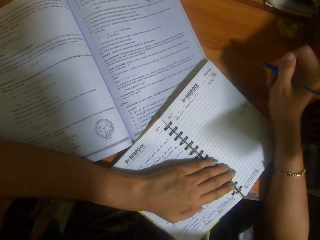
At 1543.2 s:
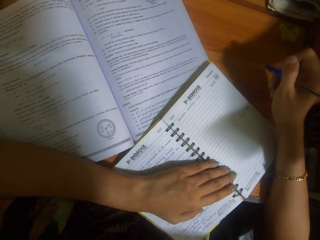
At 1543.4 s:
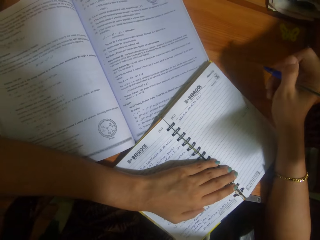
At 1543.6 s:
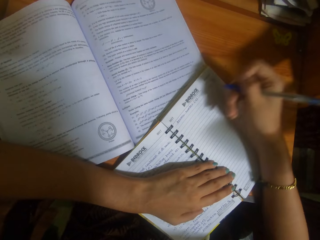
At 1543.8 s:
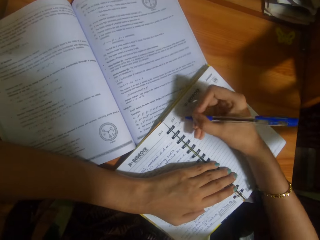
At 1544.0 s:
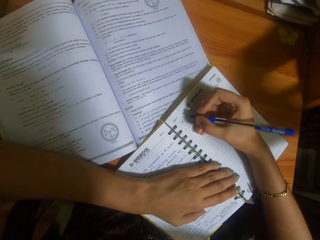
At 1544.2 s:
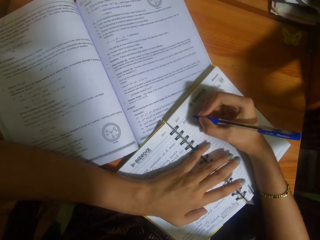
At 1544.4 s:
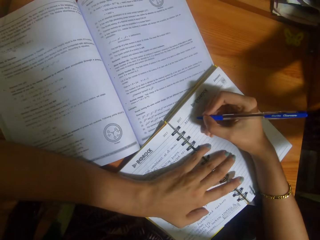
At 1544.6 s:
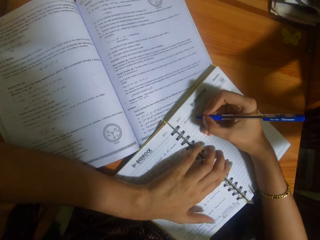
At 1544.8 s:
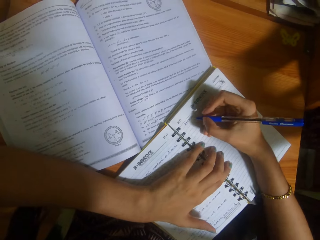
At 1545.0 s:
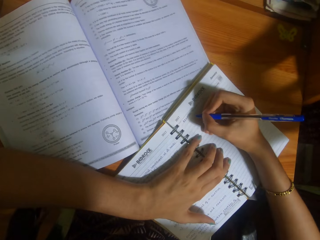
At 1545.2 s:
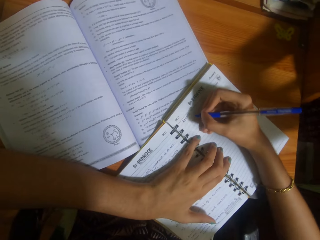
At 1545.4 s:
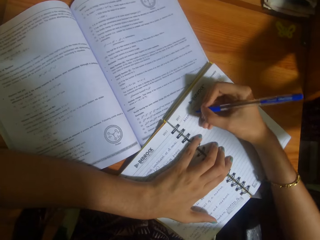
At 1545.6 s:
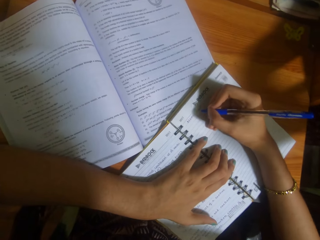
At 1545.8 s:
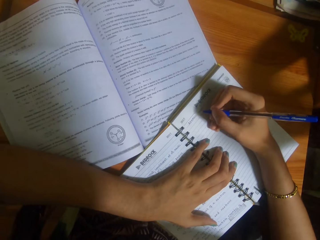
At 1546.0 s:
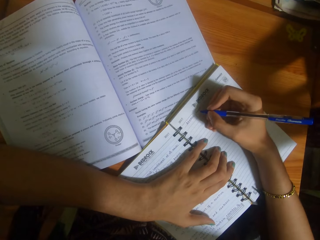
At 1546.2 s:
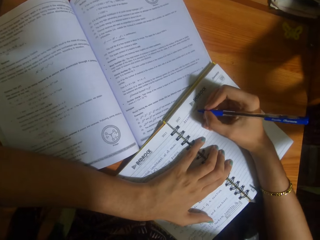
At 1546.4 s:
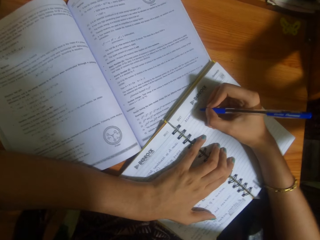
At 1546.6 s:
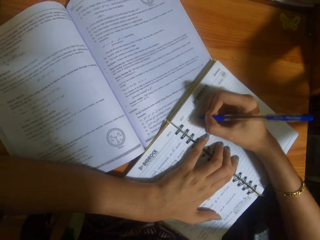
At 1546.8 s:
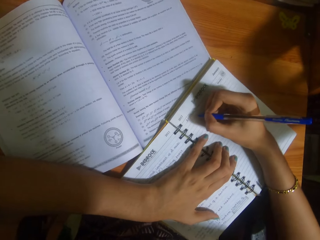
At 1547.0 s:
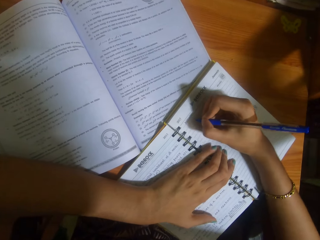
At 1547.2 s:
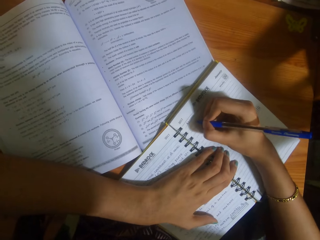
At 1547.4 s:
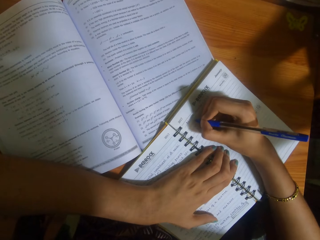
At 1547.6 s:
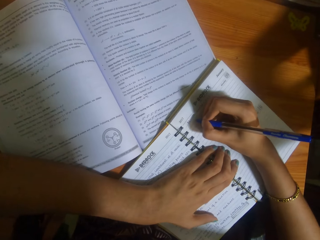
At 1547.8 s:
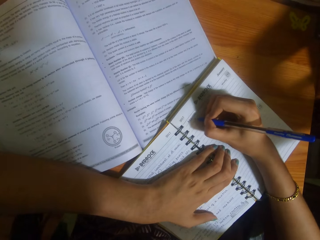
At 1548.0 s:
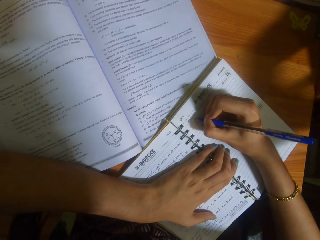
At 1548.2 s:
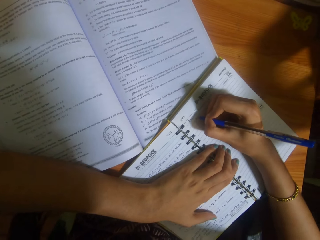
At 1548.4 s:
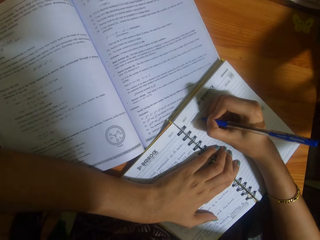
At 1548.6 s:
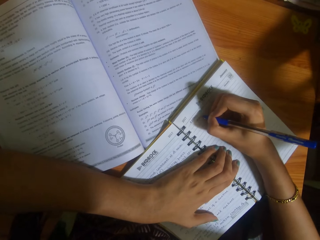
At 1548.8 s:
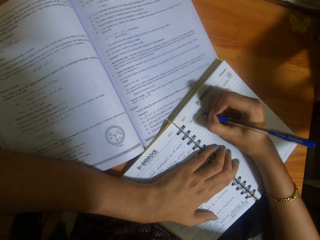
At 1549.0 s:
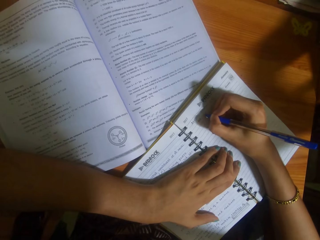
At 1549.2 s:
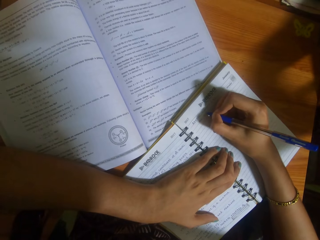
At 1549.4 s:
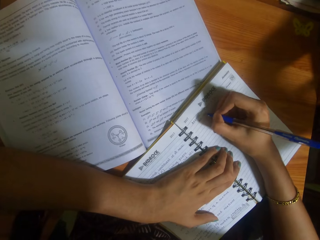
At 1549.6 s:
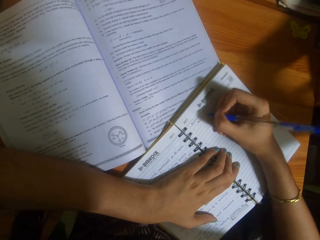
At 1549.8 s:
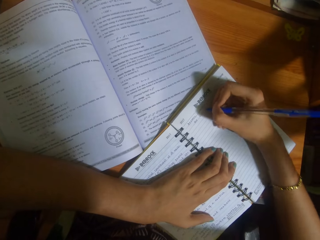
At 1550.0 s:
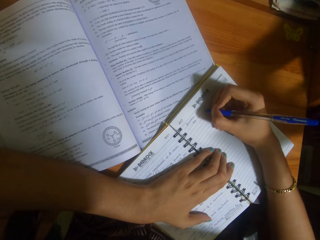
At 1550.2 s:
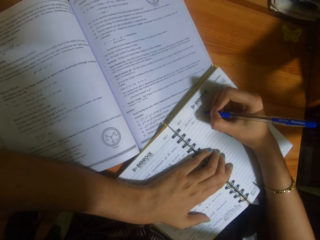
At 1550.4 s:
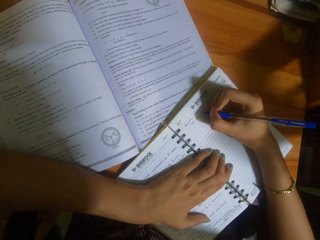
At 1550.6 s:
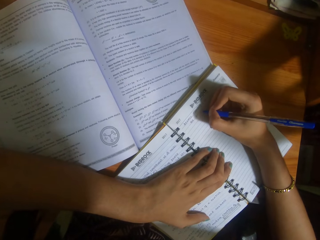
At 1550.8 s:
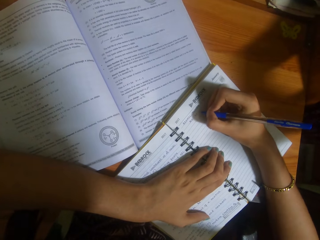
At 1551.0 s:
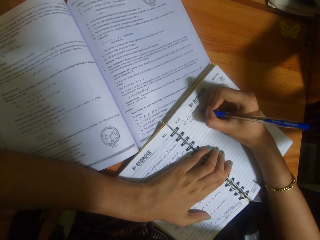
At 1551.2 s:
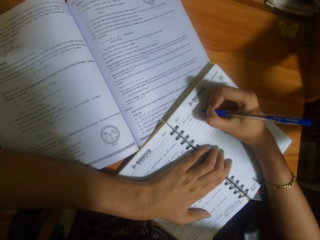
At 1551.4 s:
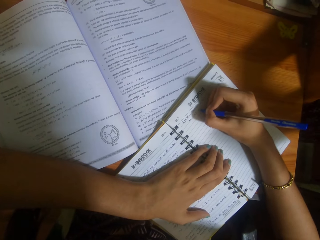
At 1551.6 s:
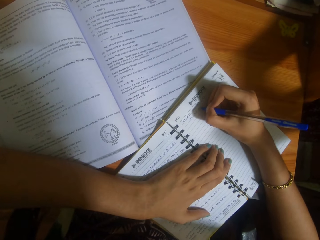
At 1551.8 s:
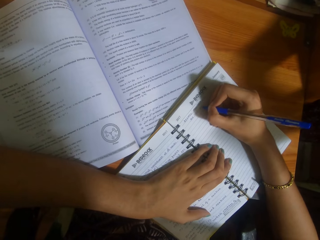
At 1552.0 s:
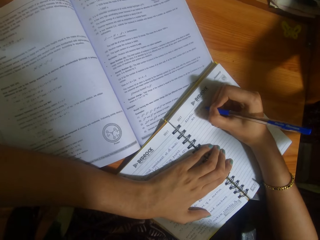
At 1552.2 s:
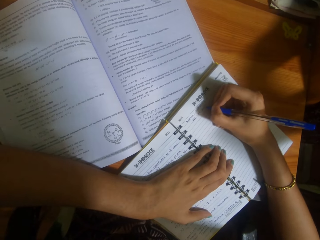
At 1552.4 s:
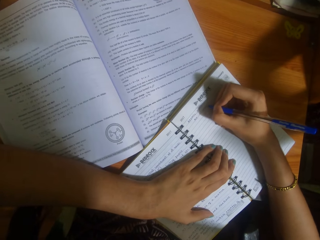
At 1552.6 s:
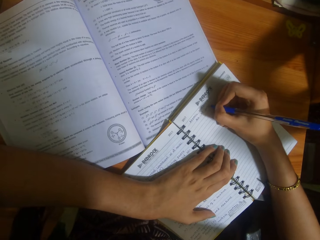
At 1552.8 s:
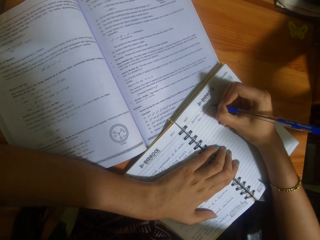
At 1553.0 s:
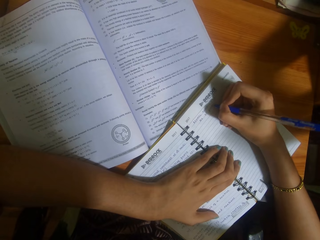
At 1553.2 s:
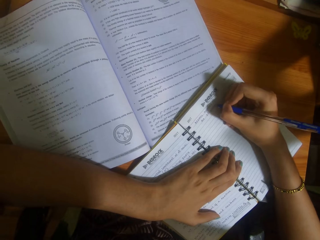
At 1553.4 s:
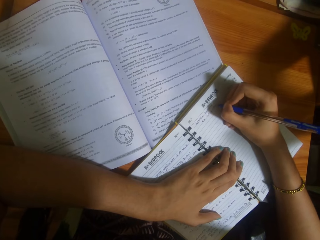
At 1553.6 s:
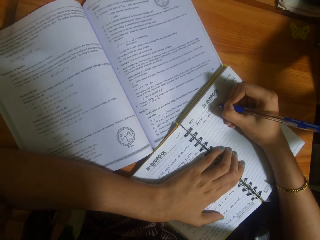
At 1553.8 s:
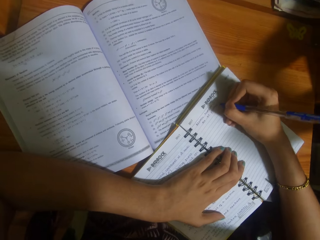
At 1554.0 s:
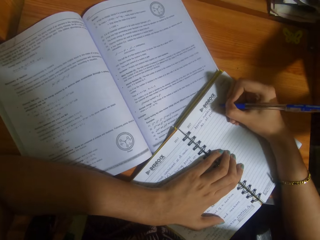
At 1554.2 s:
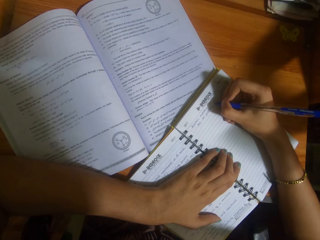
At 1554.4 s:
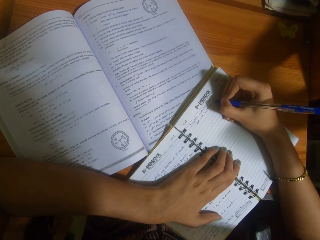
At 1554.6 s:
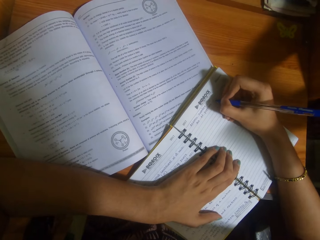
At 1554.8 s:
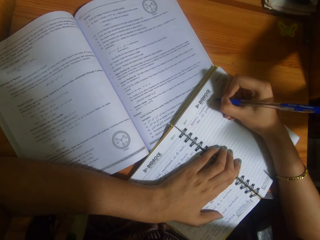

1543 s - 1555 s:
The camera wearer writes on the book with the pen in her right hand.

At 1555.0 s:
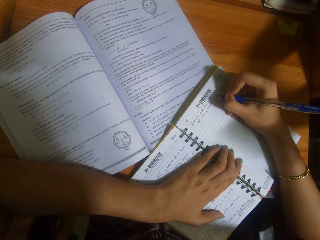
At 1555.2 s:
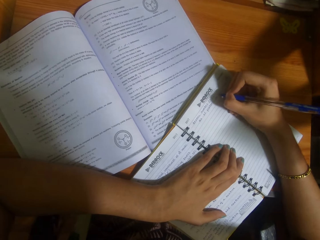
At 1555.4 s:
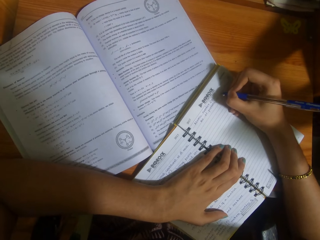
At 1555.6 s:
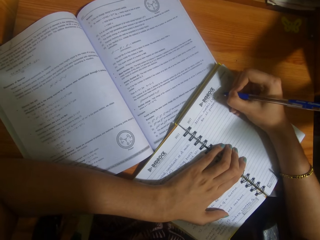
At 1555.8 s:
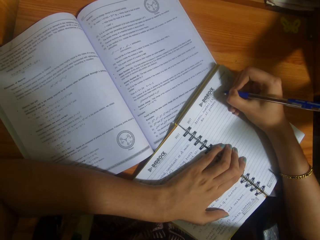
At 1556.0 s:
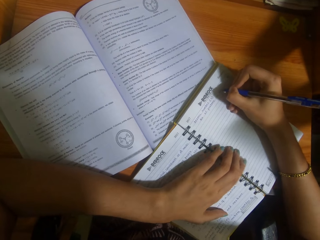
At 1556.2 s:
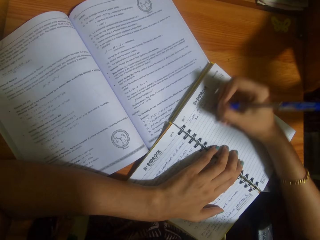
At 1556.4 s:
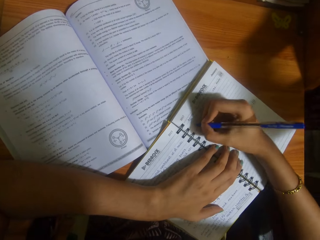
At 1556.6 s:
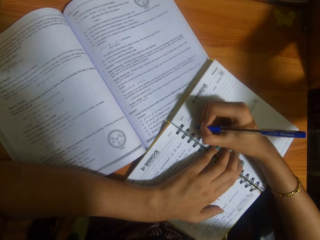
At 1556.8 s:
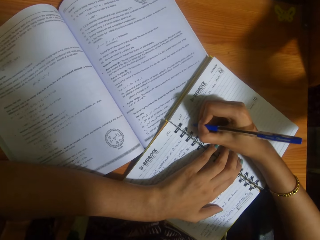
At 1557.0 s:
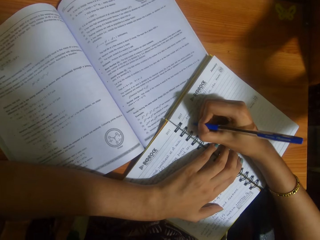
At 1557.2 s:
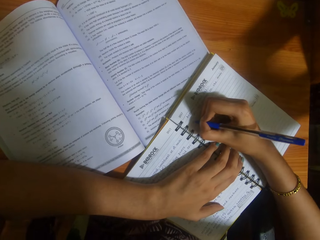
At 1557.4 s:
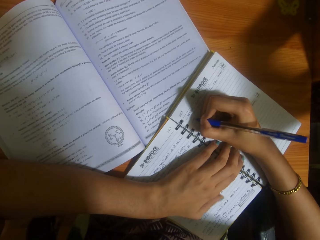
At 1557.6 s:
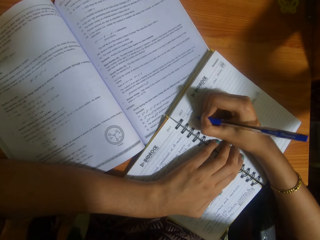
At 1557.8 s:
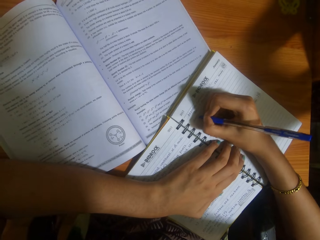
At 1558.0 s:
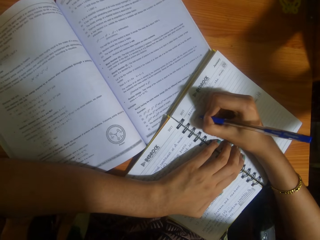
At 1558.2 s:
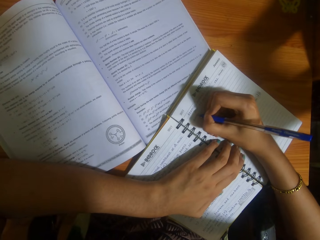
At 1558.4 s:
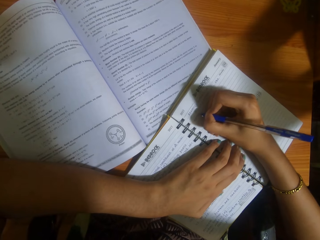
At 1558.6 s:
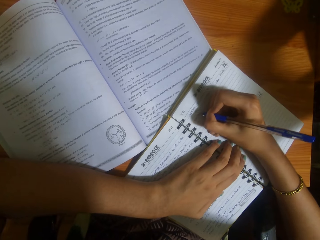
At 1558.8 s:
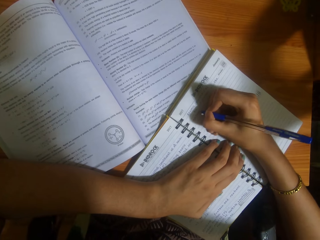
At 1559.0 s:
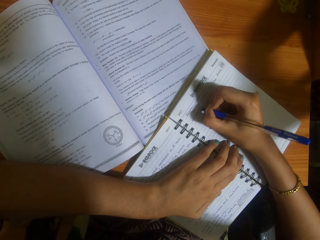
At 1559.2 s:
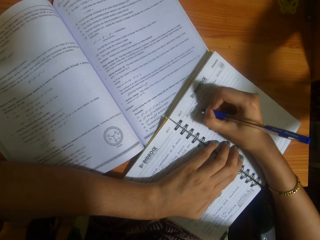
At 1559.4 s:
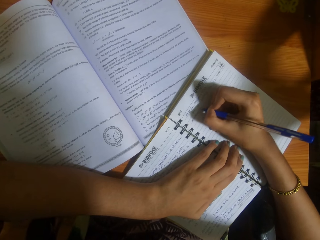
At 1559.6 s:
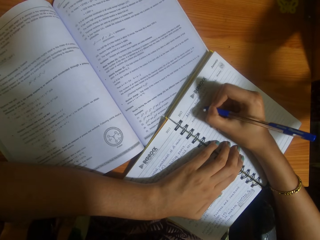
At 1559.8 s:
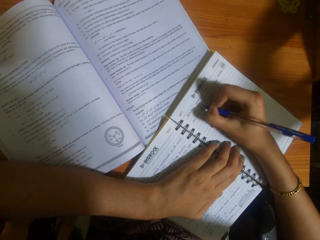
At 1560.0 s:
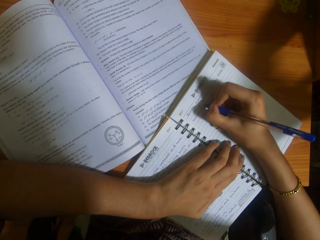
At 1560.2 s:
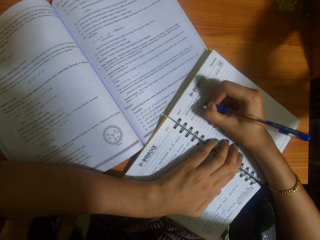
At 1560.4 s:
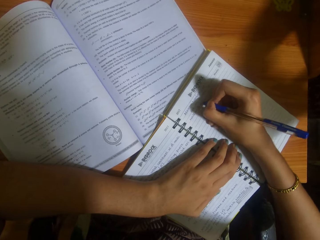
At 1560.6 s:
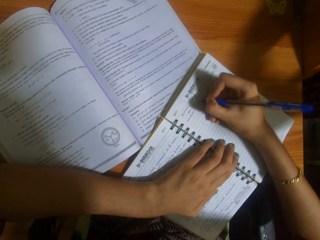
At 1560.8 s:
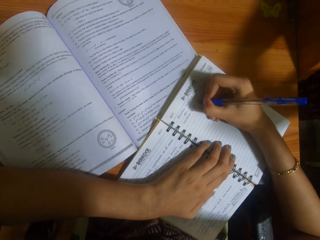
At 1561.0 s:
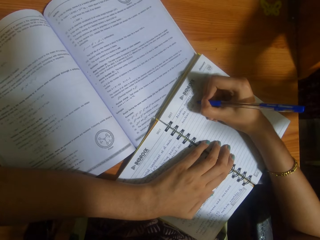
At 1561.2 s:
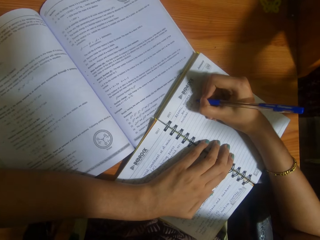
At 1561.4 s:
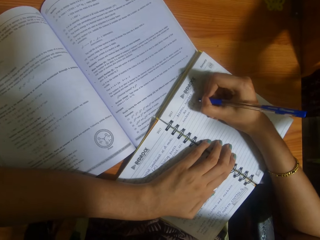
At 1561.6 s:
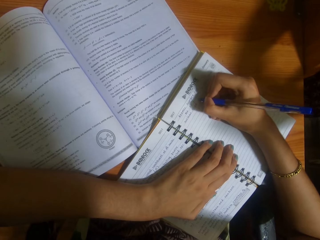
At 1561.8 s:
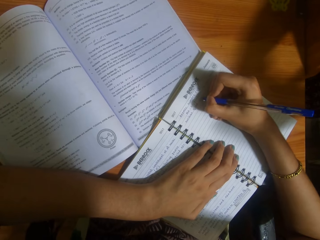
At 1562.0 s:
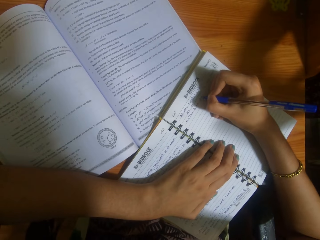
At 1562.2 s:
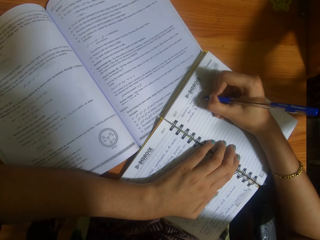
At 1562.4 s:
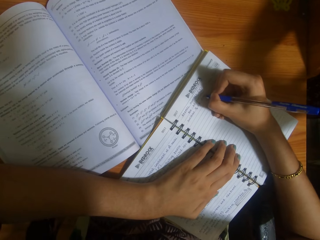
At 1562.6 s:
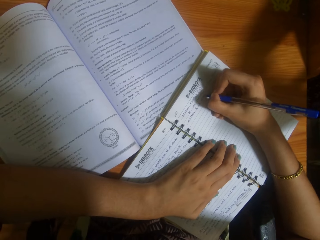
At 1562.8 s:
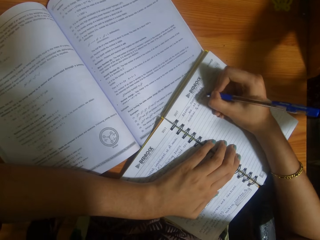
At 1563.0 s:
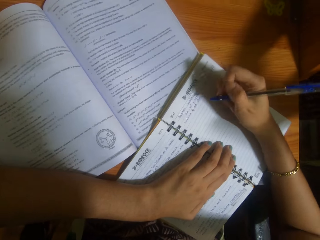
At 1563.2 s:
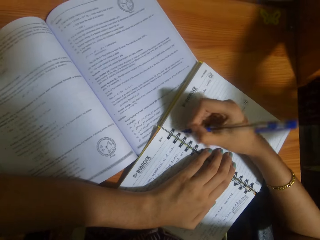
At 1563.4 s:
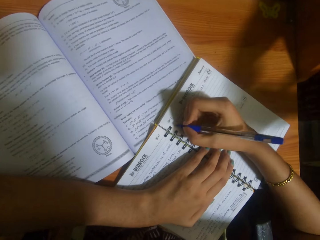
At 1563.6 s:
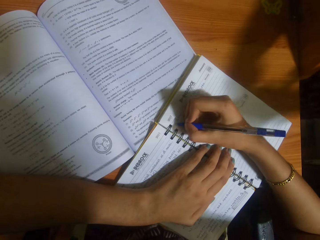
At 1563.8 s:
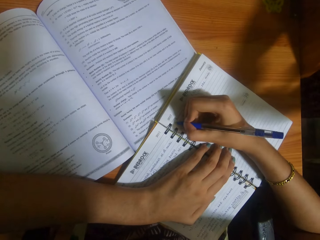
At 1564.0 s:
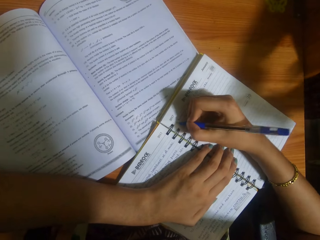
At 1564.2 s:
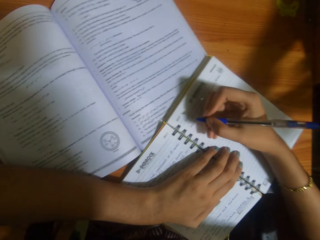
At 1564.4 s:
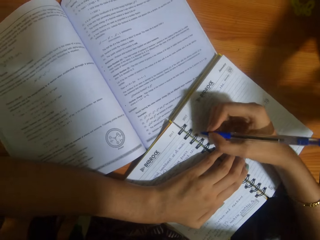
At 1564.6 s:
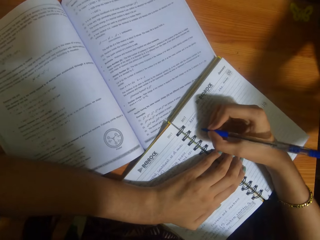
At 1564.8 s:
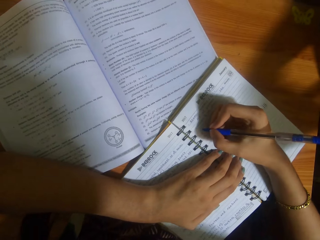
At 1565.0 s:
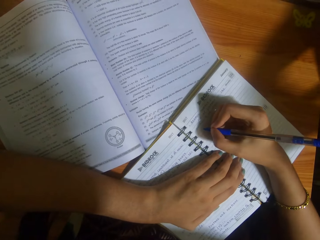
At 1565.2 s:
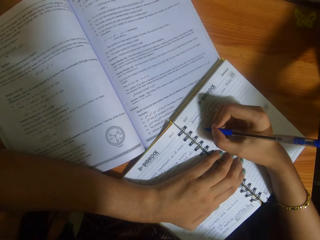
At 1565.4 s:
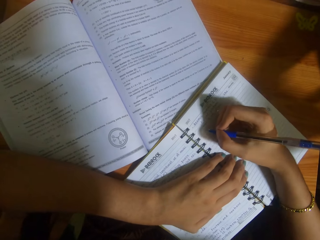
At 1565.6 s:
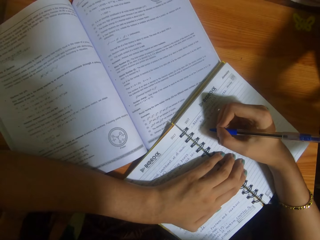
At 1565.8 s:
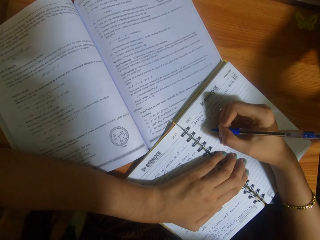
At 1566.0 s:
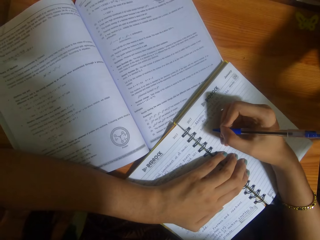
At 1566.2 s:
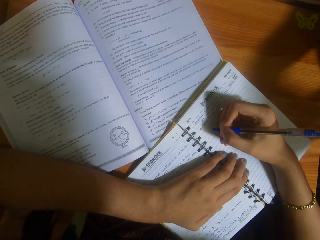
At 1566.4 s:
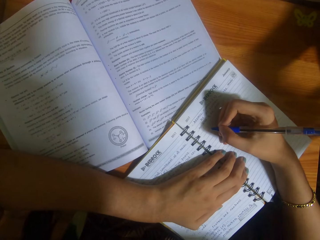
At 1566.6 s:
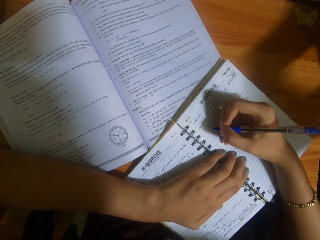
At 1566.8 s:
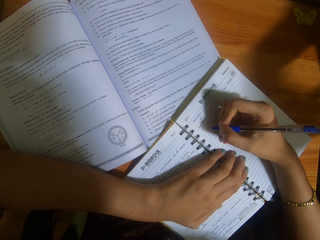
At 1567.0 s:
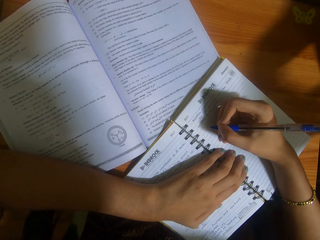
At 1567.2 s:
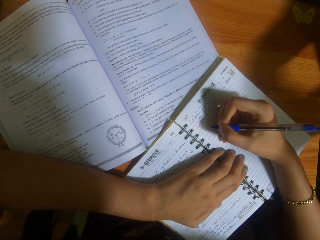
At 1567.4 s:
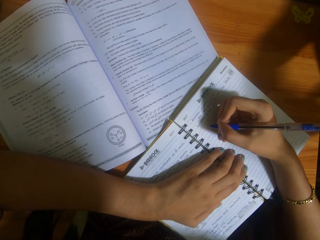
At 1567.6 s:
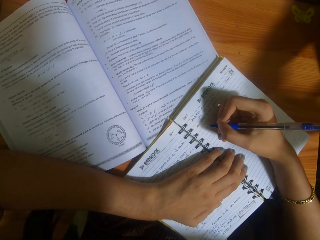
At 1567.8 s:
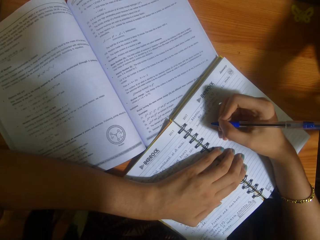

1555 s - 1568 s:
The camera wearer looks at the book.
